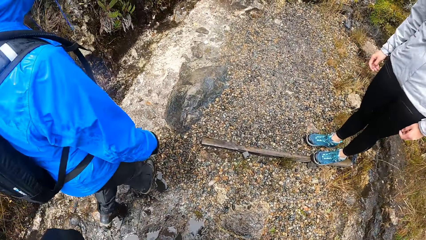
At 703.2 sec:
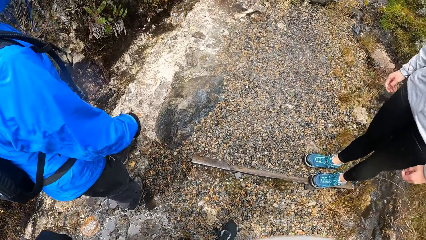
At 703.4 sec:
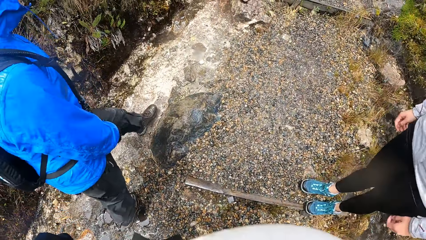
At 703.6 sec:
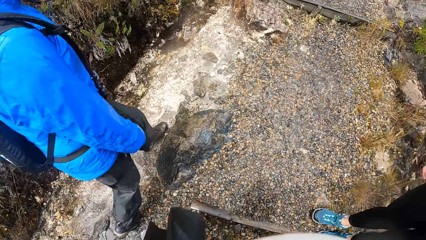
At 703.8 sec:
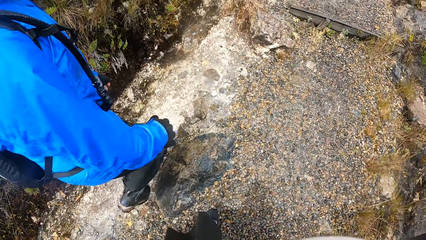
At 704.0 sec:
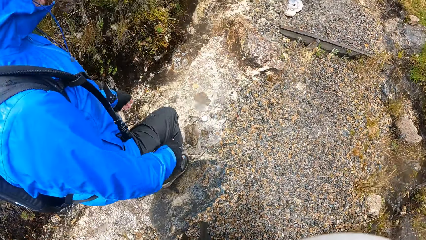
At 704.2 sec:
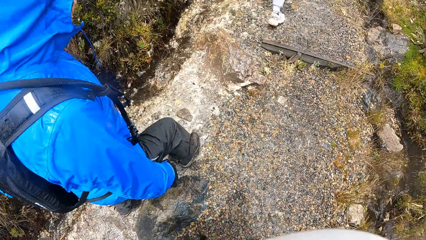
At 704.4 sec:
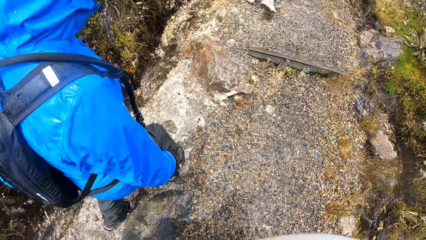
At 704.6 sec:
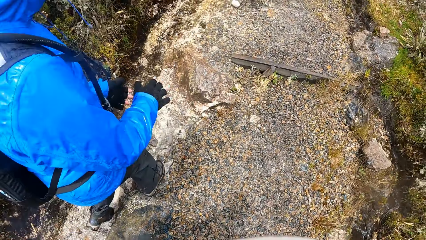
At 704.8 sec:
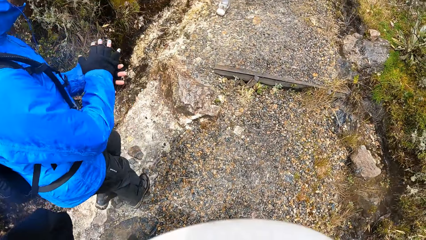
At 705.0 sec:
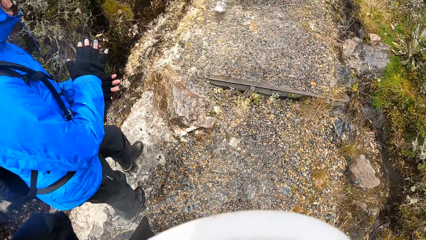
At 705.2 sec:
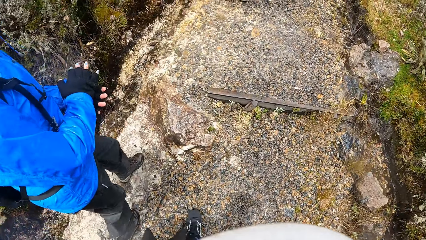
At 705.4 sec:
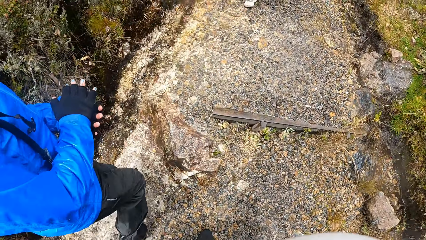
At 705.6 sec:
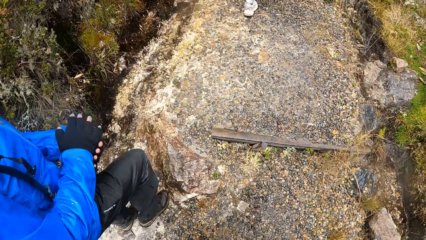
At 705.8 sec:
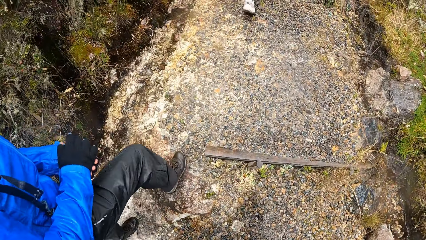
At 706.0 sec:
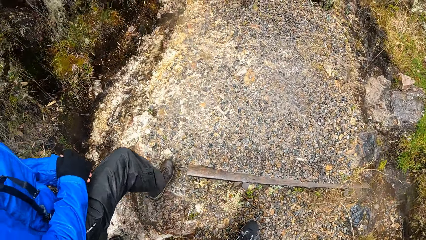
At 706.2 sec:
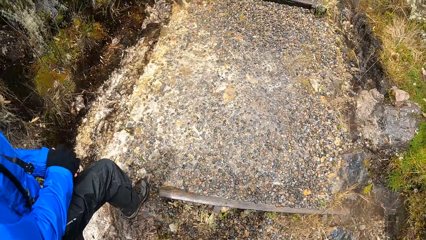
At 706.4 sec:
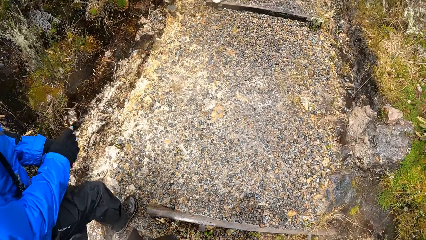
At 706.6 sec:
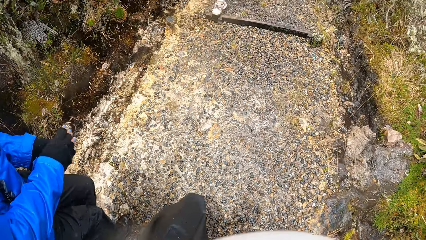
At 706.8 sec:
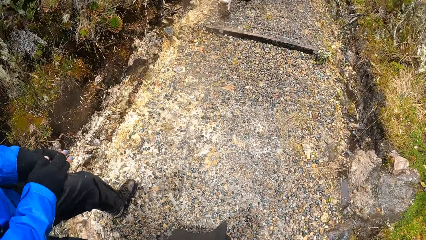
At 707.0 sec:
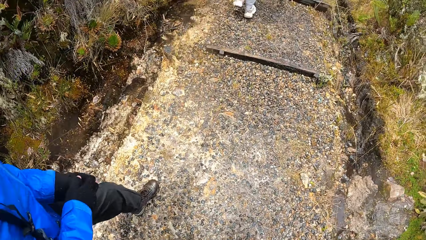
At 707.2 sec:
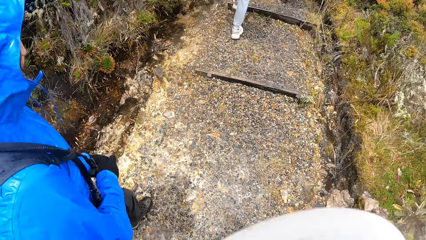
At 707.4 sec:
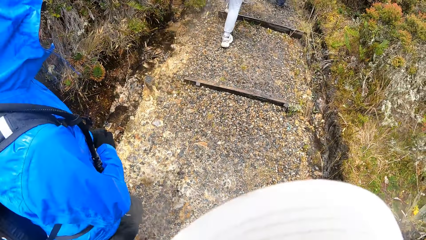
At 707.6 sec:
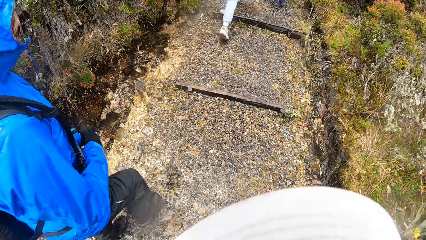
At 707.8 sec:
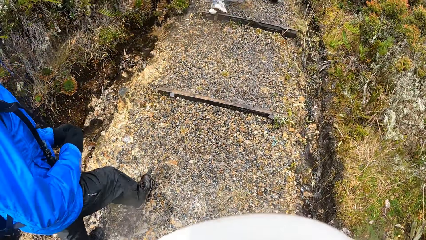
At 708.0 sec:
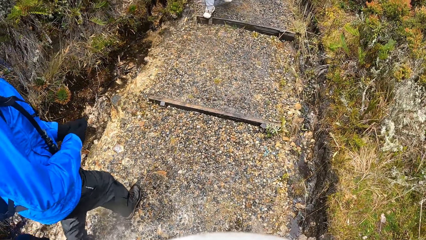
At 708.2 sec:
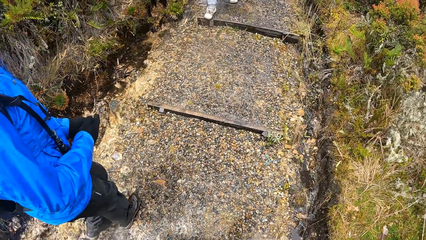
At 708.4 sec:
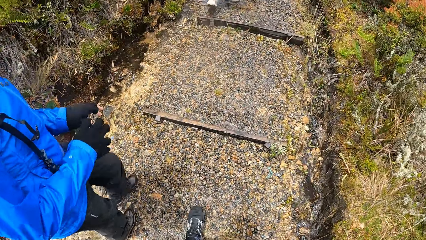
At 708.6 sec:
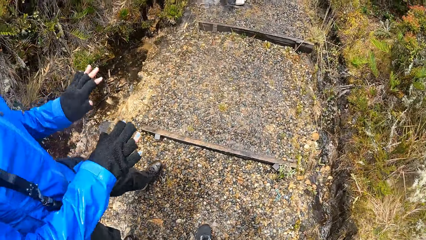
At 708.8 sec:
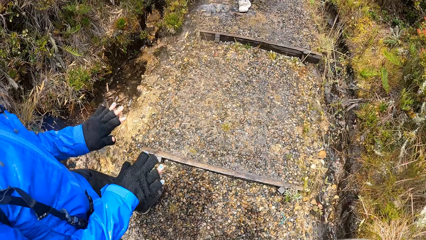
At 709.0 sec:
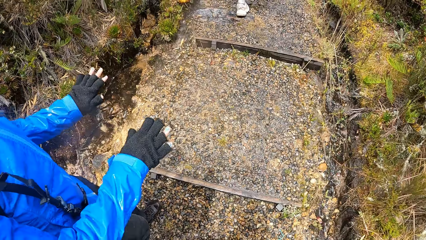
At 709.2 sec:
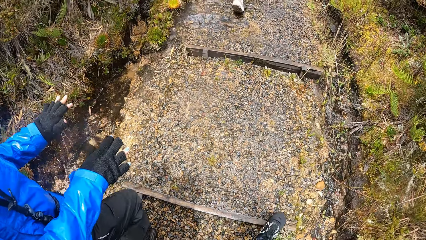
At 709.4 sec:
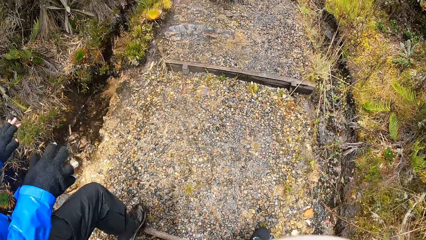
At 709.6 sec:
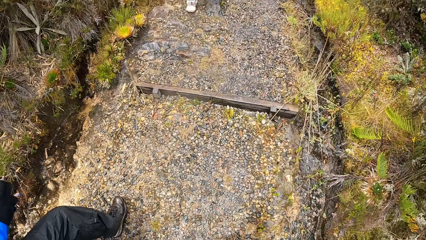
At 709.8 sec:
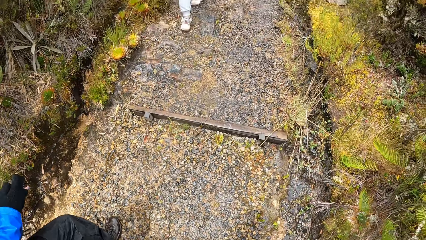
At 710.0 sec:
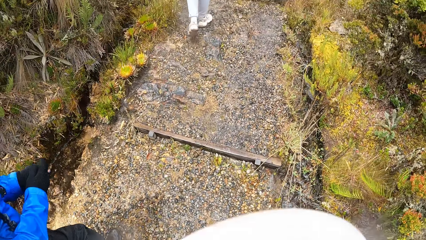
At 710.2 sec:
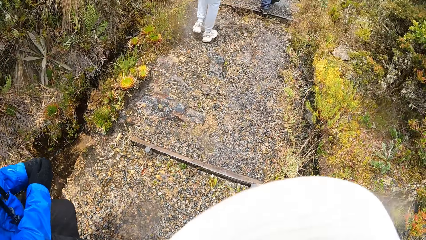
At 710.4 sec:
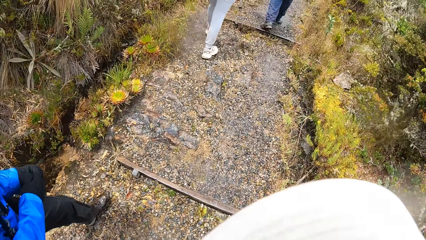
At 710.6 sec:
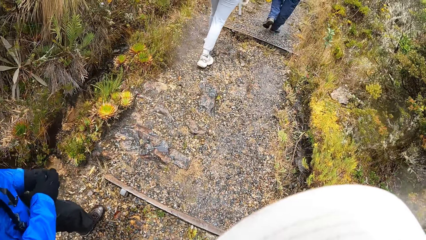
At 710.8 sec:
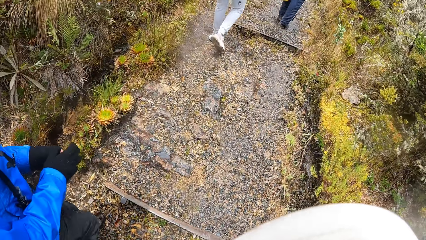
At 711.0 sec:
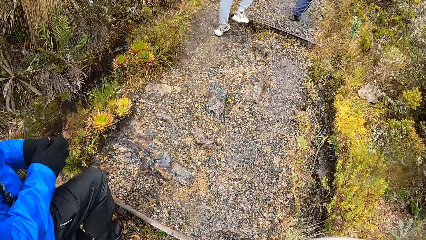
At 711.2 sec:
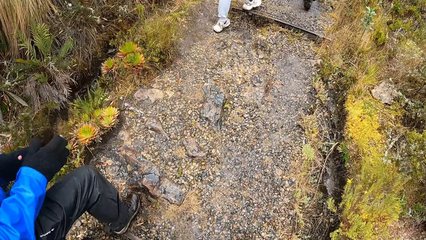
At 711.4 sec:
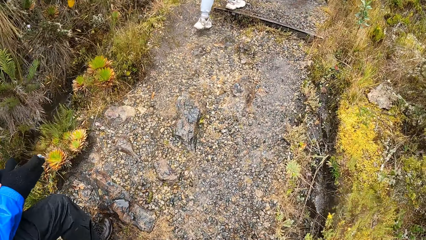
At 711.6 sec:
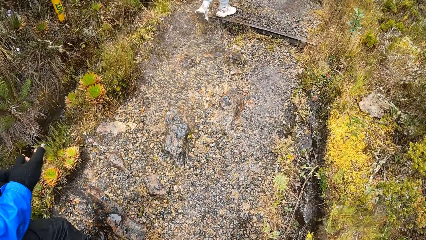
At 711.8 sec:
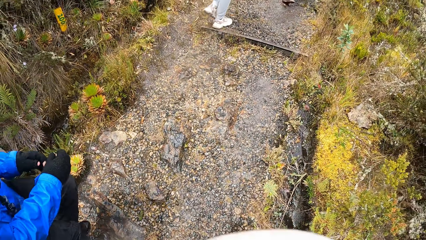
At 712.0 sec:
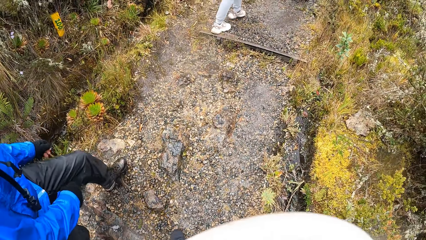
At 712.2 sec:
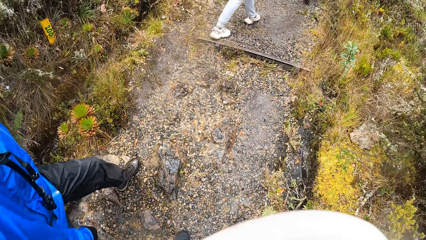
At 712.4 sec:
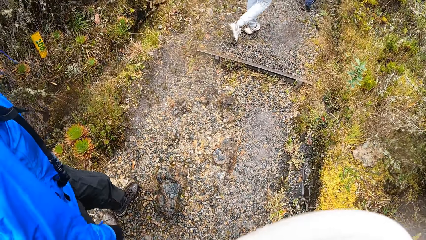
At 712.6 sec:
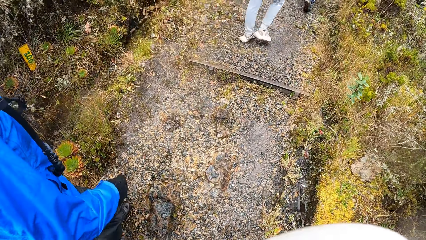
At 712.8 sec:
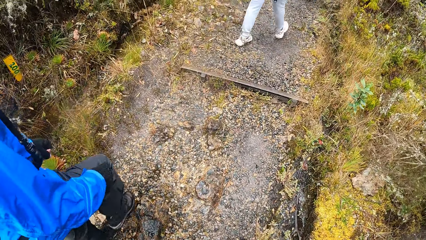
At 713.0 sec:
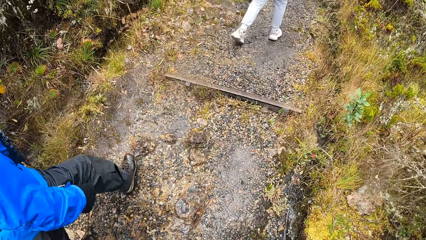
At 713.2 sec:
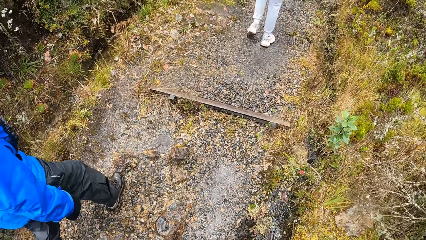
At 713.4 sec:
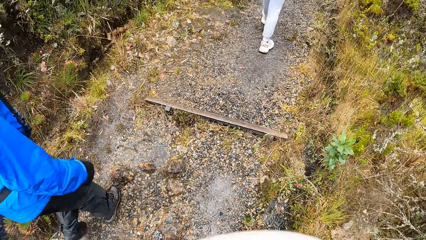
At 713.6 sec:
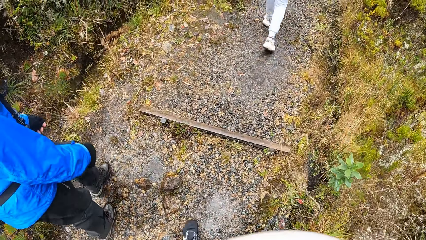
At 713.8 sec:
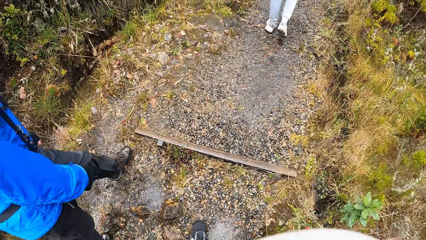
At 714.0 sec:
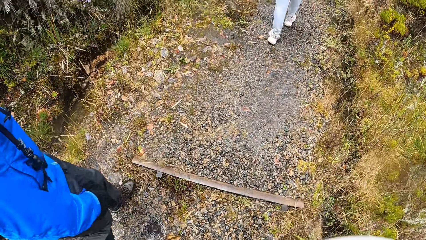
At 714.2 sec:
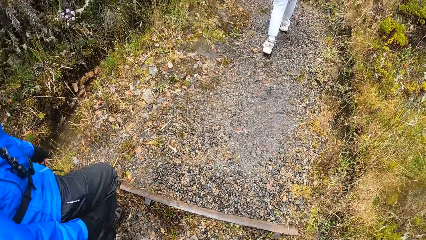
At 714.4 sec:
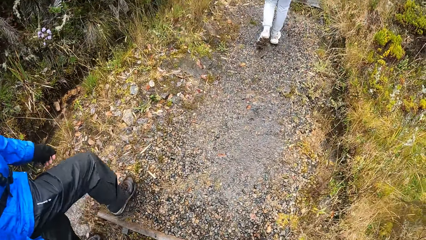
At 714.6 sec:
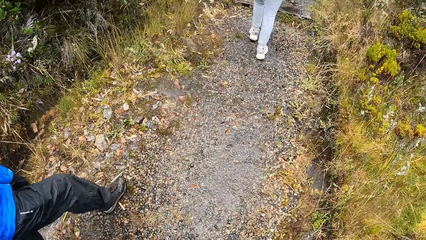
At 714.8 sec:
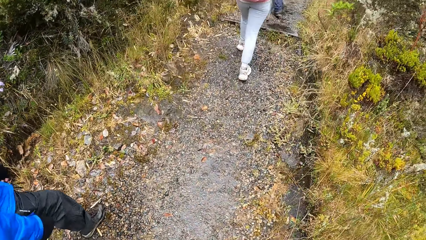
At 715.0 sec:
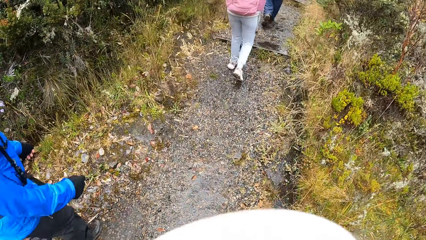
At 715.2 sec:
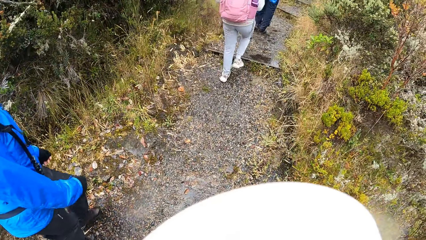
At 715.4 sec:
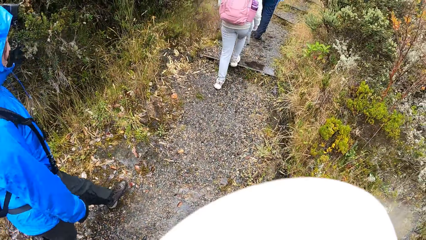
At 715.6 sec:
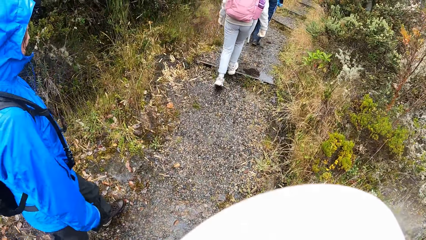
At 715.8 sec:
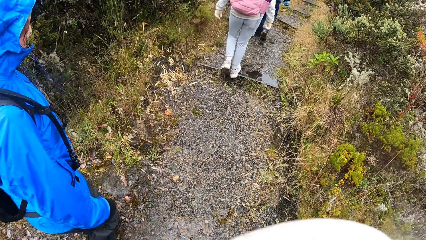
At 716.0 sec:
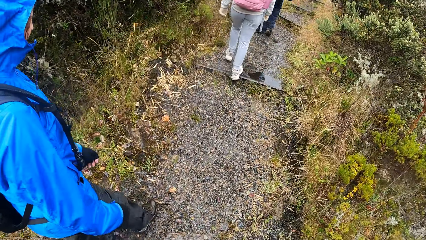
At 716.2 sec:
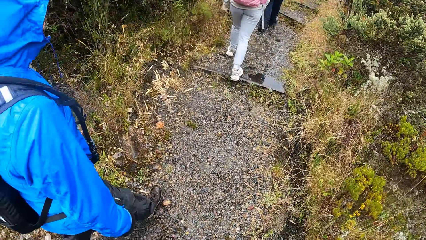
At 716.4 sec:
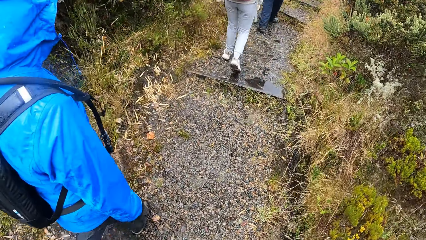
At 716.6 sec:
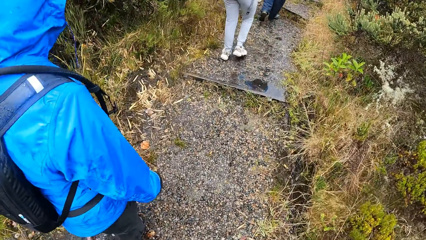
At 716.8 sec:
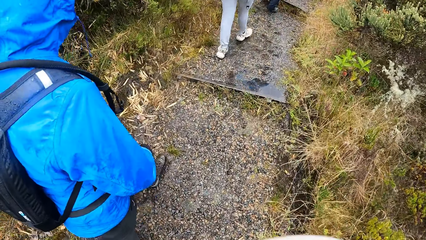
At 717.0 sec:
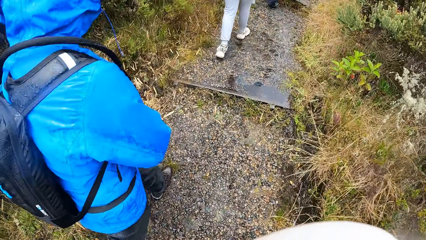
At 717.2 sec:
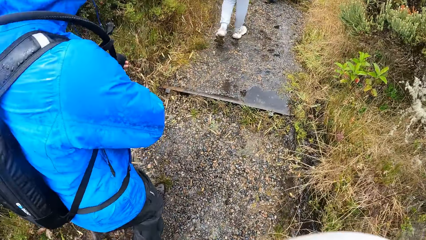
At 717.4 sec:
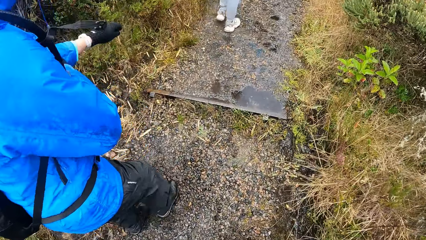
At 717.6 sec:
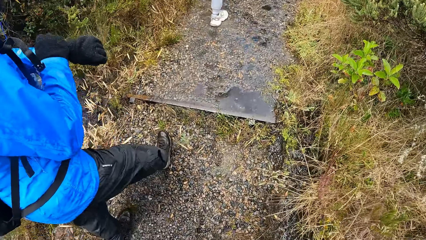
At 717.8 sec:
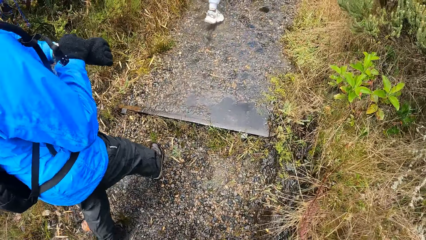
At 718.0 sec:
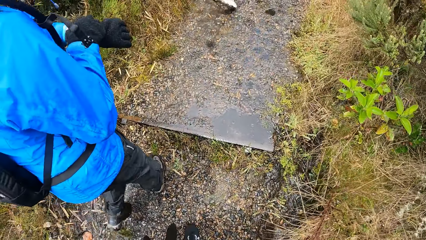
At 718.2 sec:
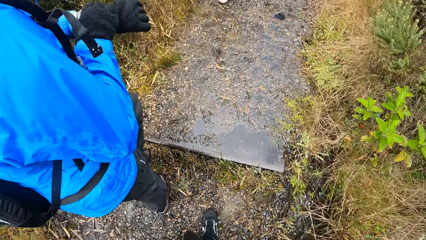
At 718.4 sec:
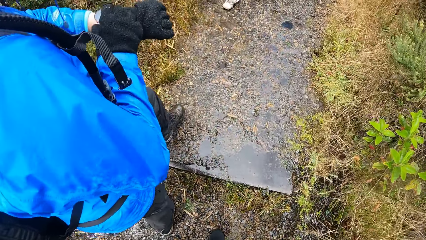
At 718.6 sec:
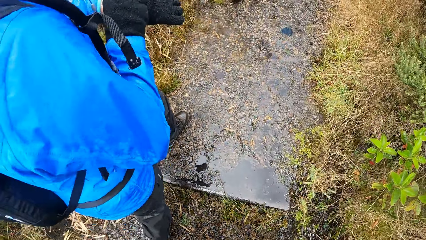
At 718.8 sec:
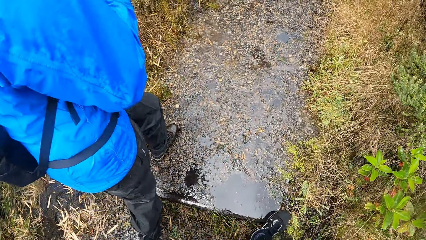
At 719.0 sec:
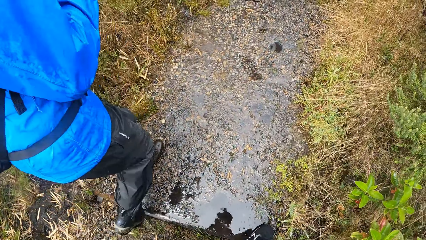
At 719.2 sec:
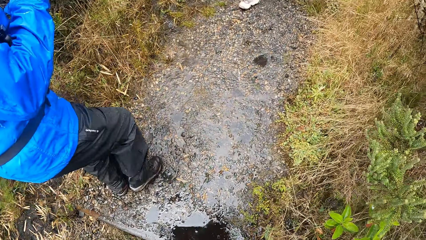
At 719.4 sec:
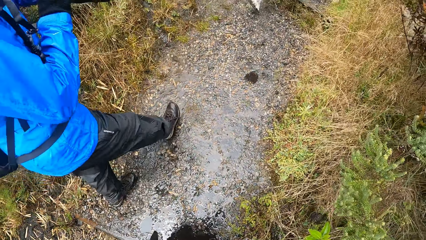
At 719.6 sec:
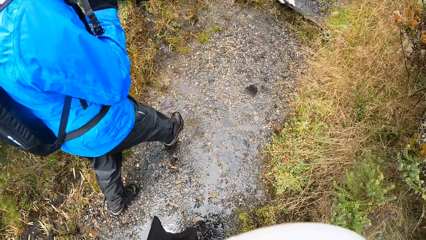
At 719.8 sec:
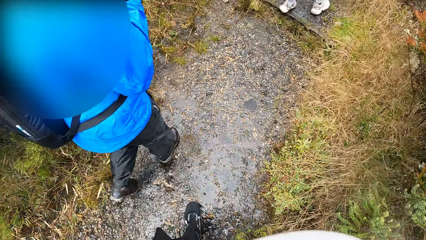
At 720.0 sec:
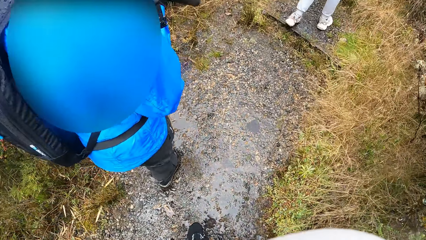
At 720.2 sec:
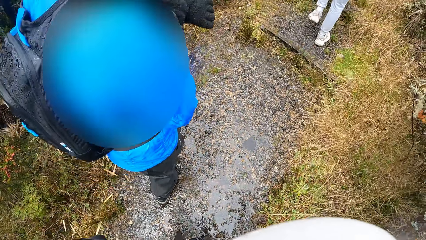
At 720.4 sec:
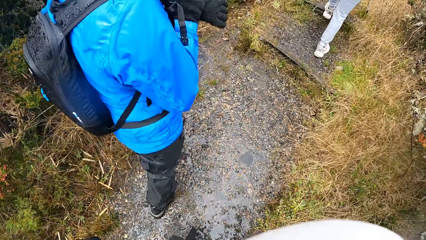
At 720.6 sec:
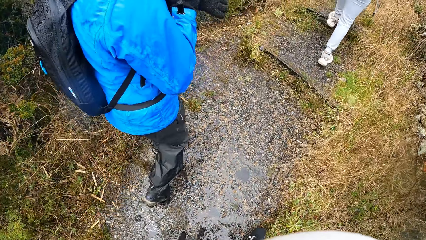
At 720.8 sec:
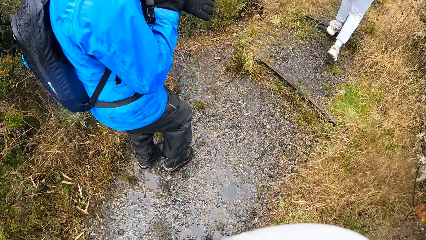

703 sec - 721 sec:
A man interacts with the camera wearer. The man gestures his hand. The camera wearer walks around the park. The man walks around the park. The camera wearer walks around the park. The man holds his hand and walks around the park.
